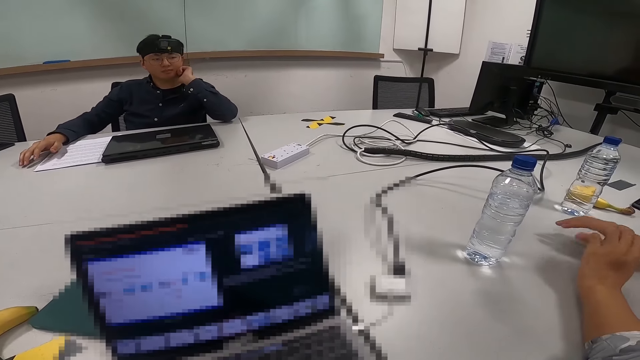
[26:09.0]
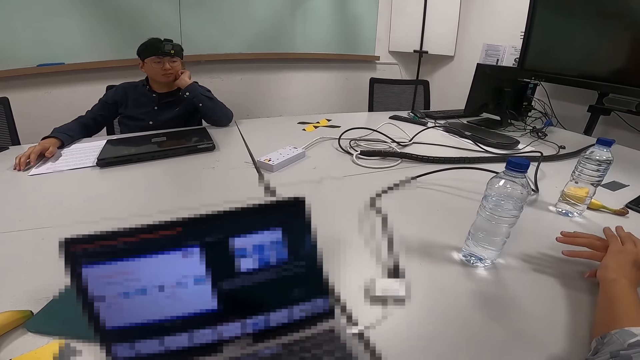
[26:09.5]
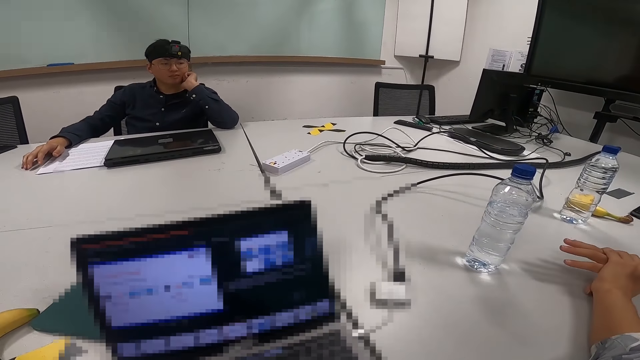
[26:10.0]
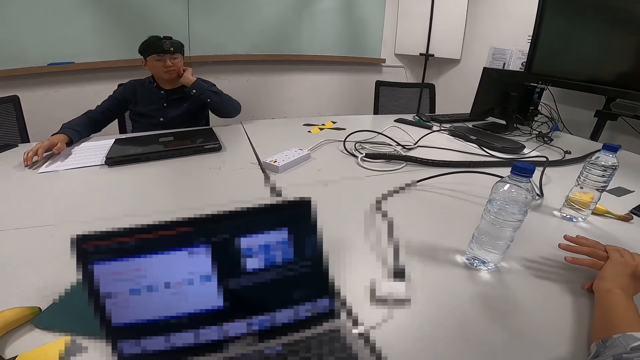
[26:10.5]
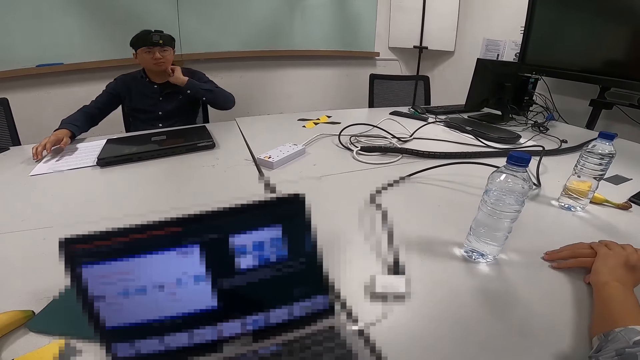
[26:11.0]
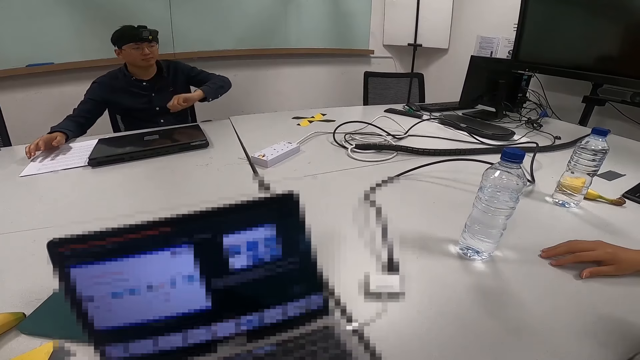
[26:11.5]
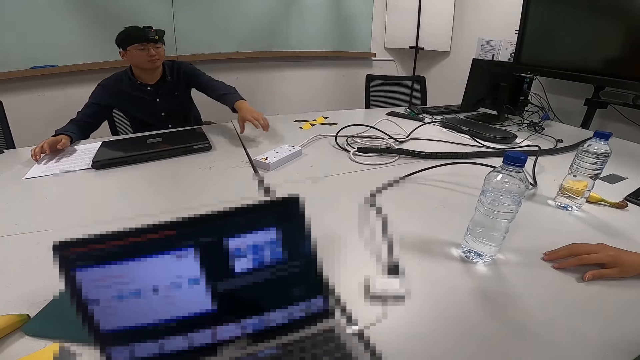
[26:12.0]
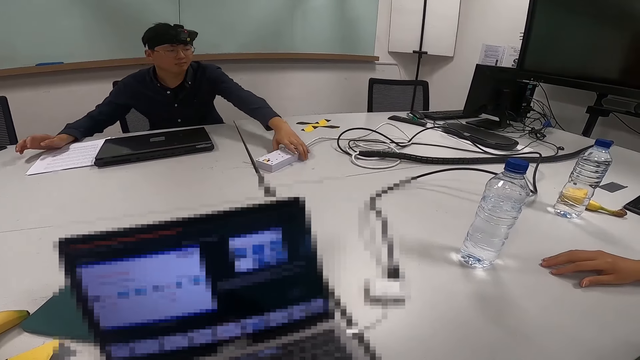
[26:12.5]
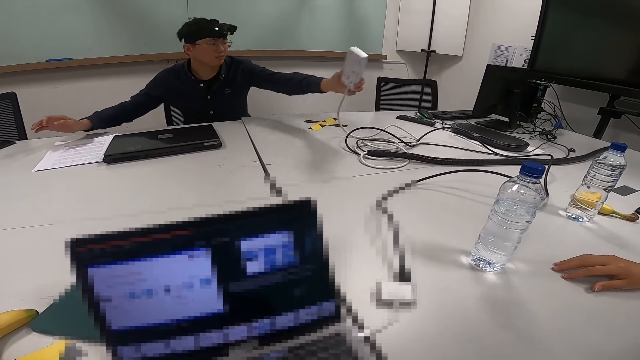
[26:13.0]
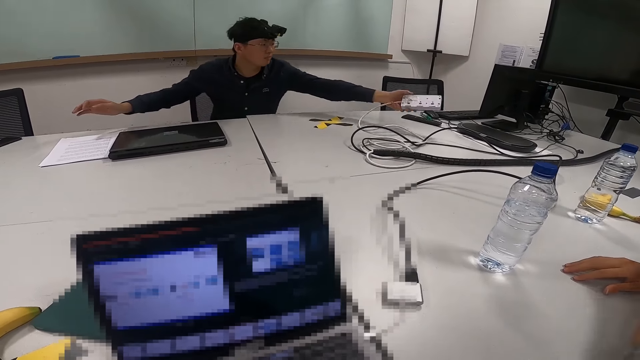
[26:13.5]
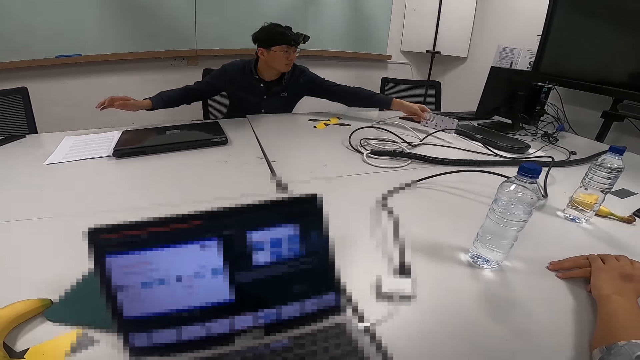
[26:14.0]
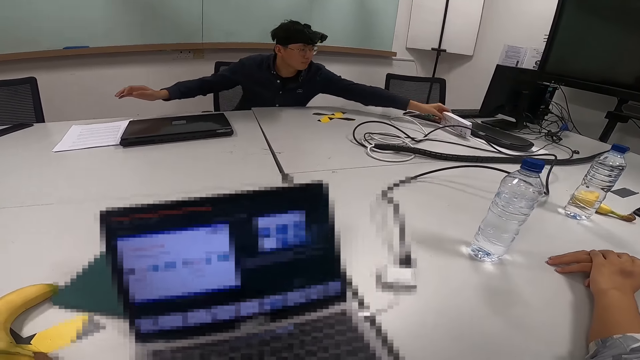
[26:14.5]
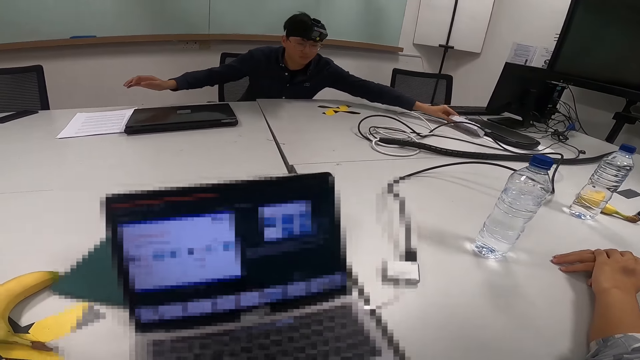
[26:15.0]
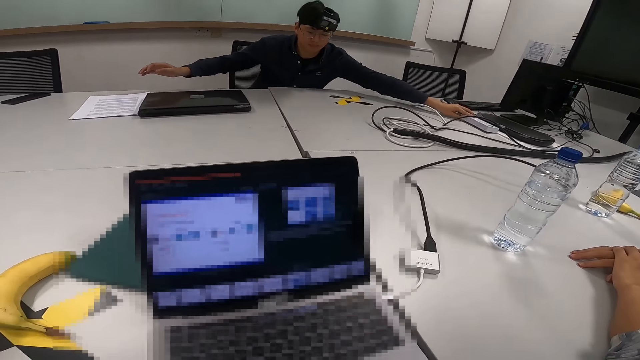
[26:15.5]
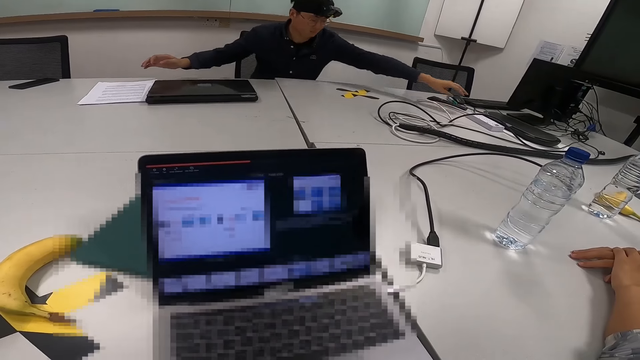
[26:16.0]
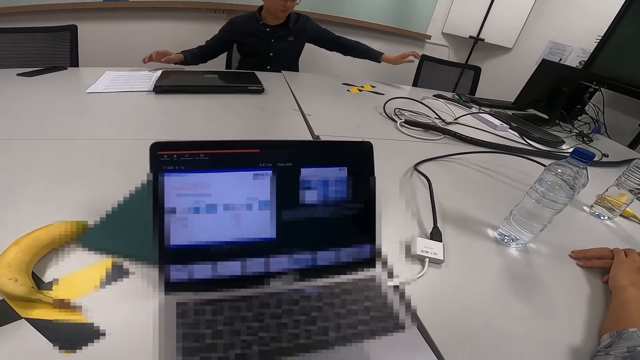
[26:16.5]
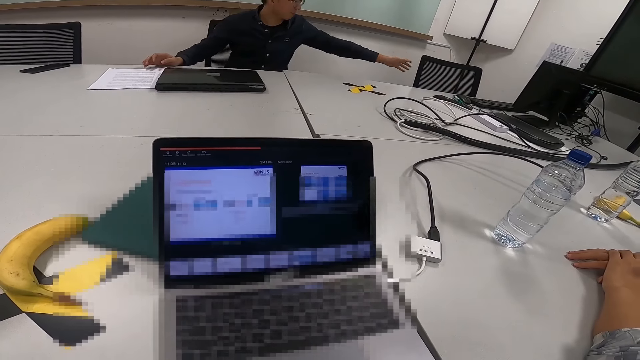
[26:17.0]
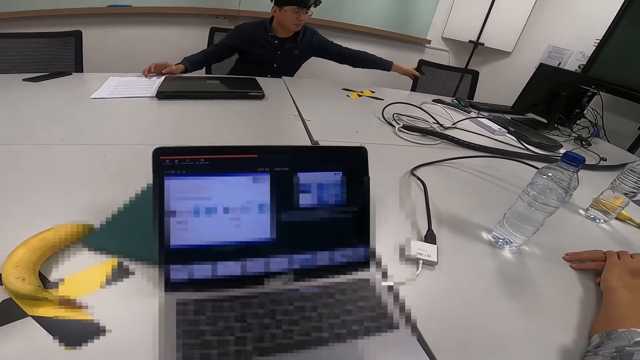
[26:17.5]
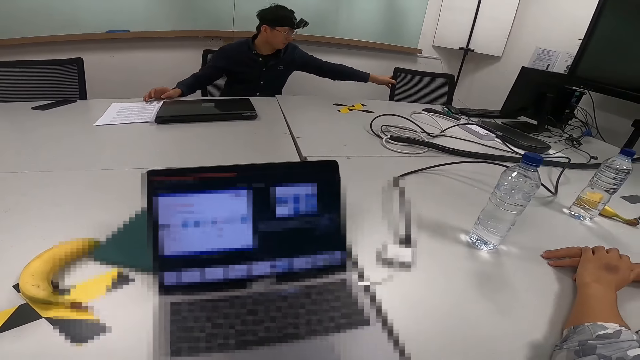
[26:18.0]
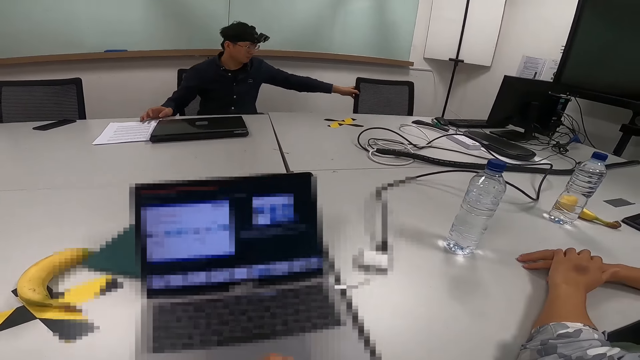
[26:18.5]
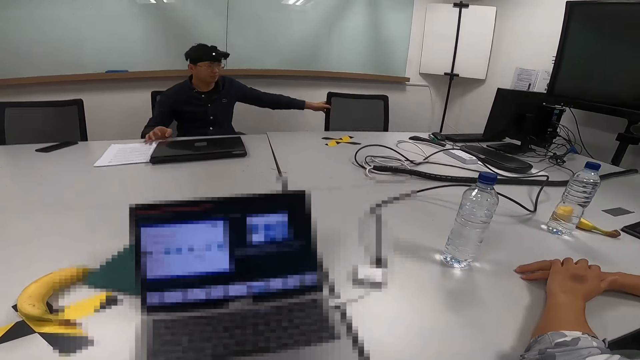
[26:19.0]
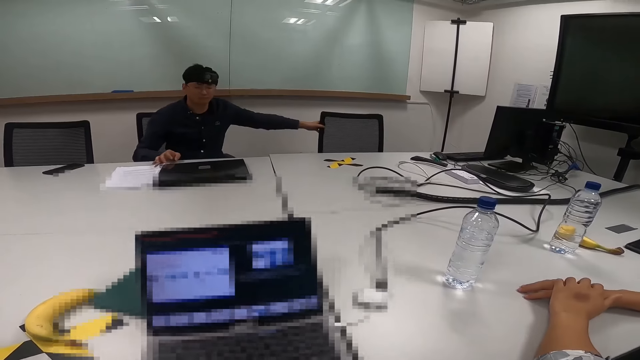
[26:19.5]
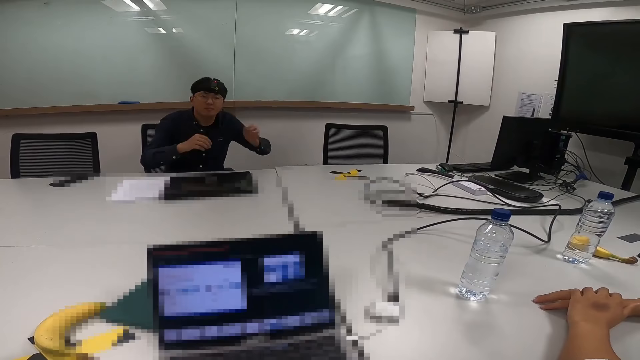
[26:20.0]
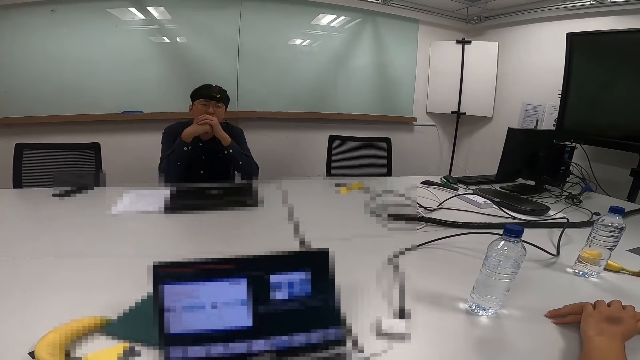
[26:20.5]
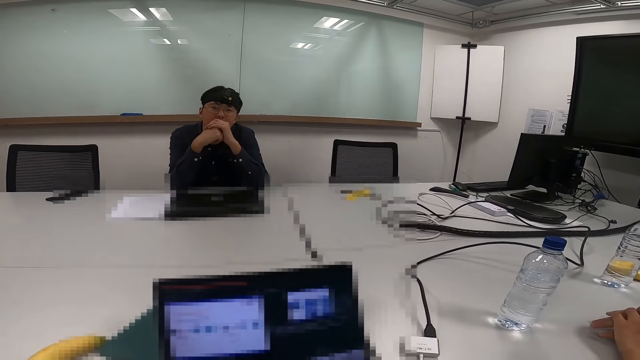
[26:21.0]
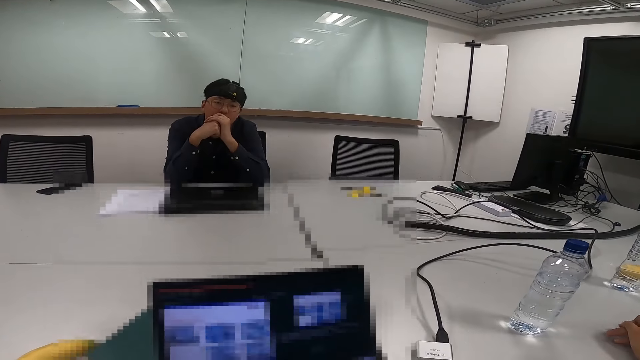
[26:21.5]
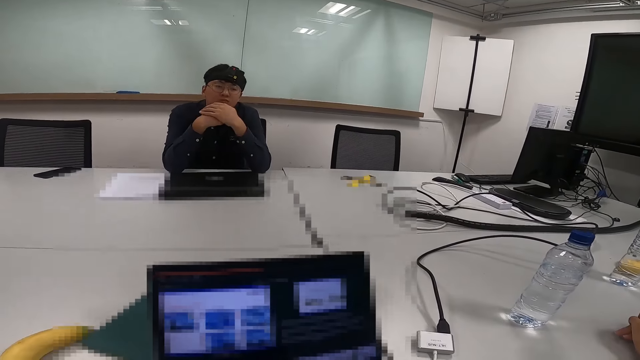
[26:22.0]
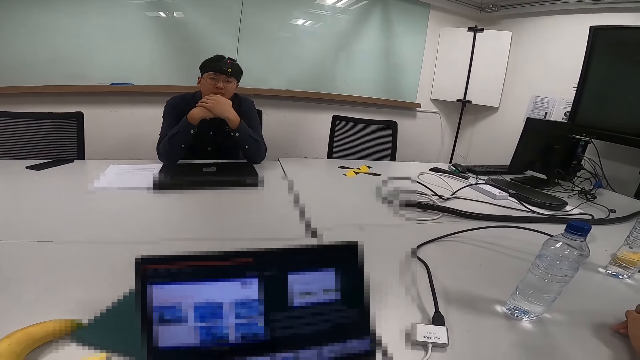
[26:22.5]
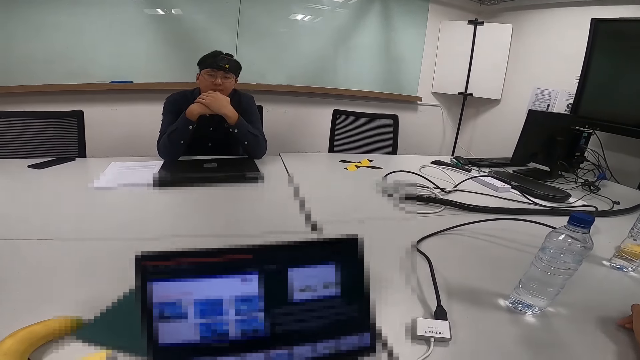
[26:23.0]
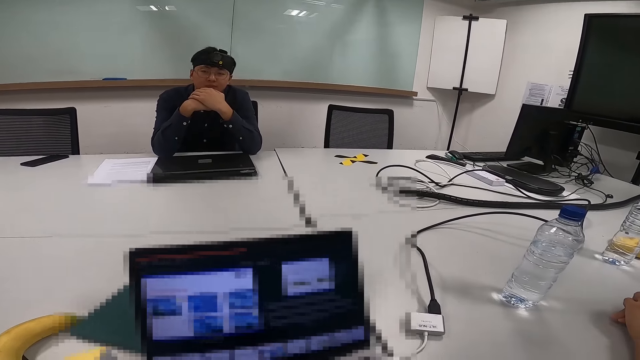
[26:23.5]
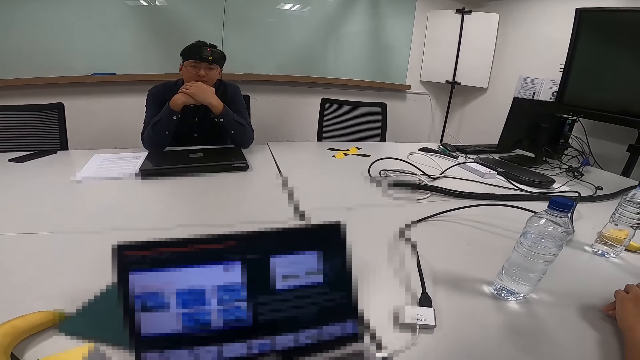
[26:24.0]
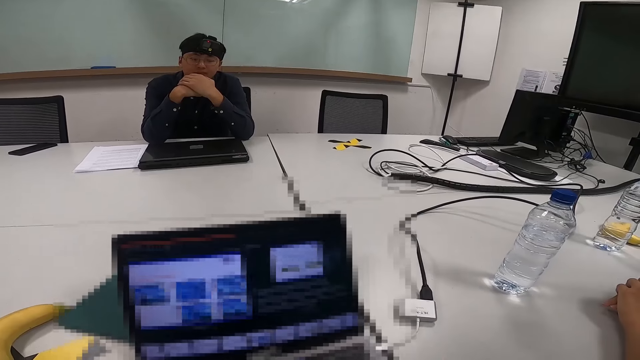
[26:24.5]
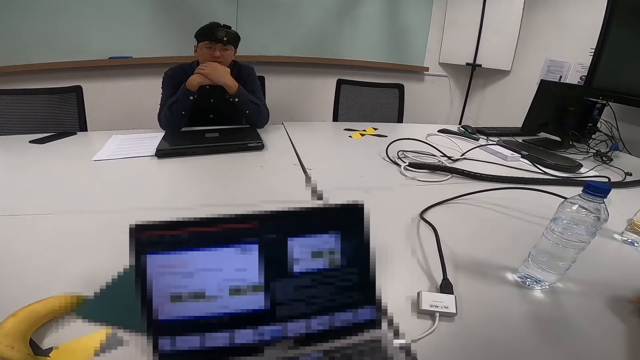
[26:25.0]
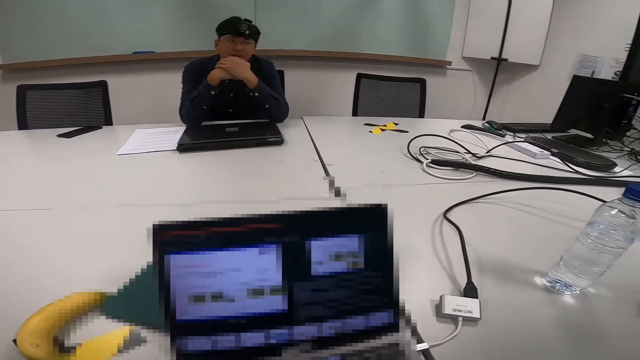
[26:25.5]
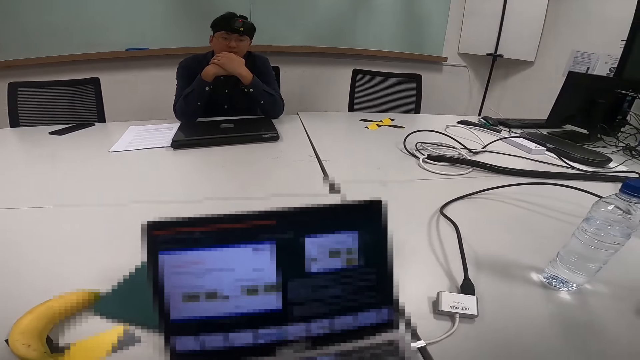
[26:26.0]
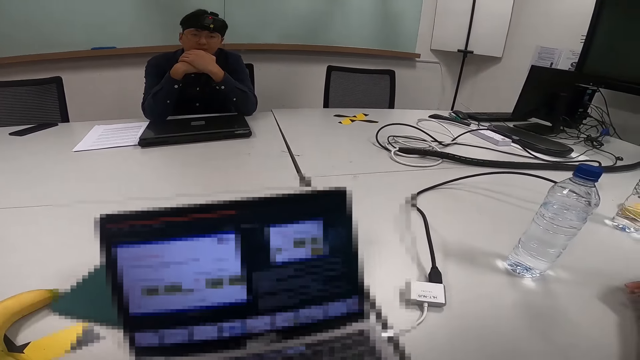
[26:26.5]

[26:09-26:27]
A man swings on his chair backwards. The man moves the extension aside, picks up the extension and places it at the end of the table. The man adjusts the chair. The man places his hands on the mouth. The camera wearer moves the document to another page.

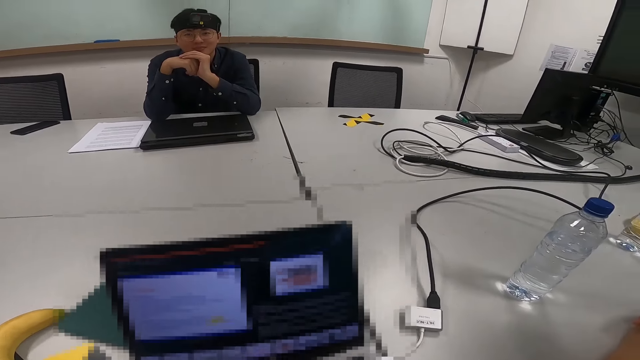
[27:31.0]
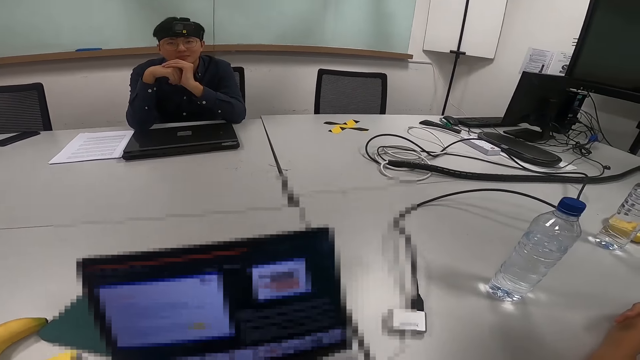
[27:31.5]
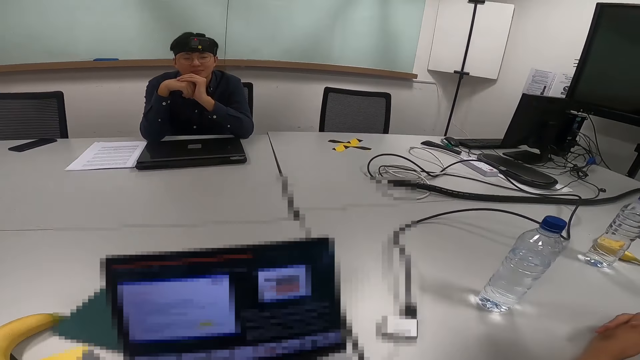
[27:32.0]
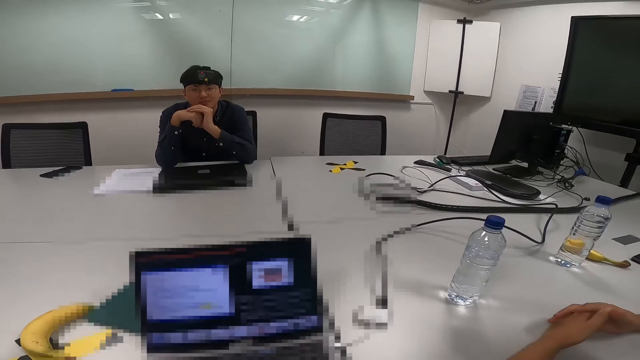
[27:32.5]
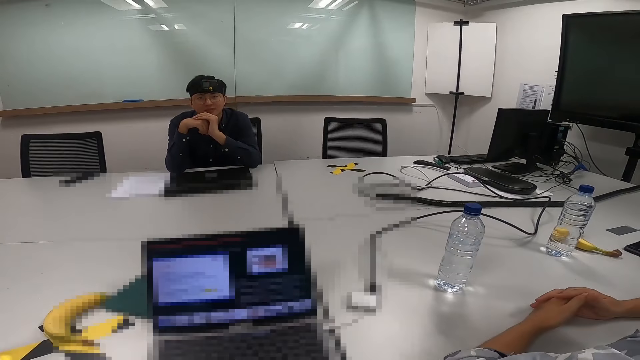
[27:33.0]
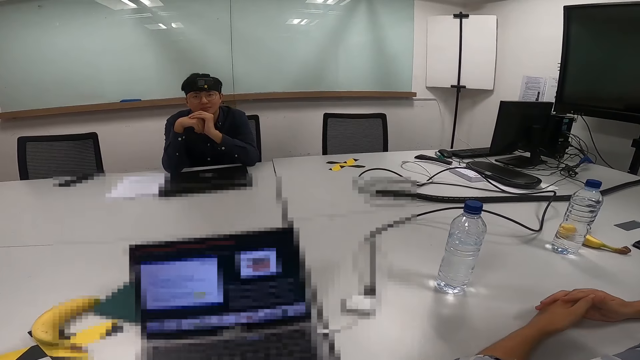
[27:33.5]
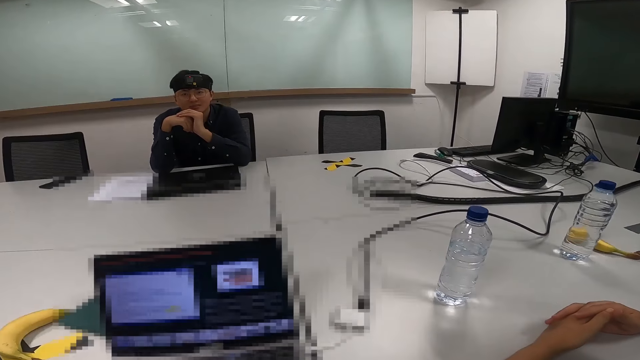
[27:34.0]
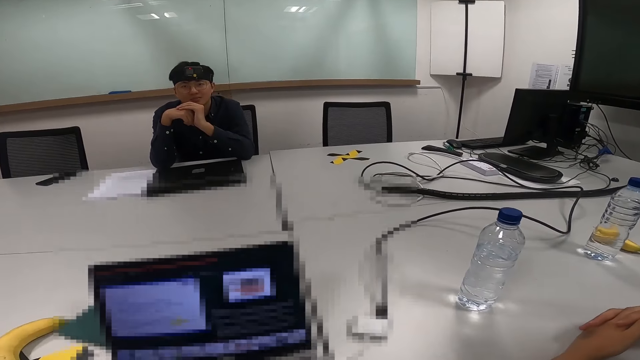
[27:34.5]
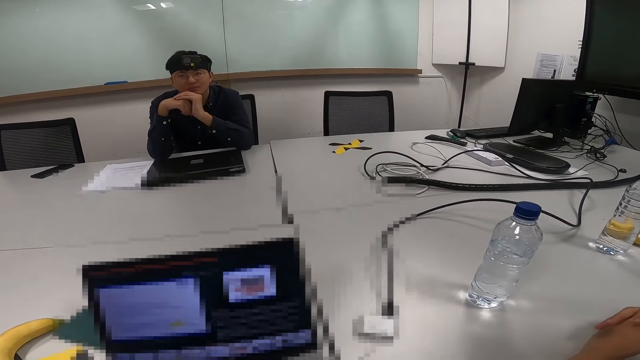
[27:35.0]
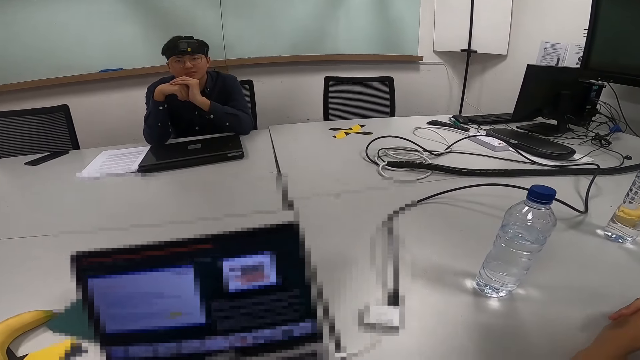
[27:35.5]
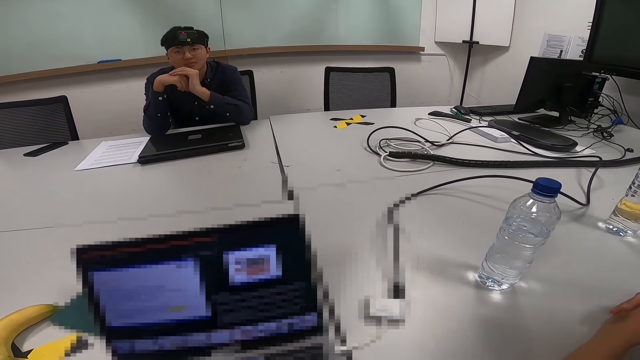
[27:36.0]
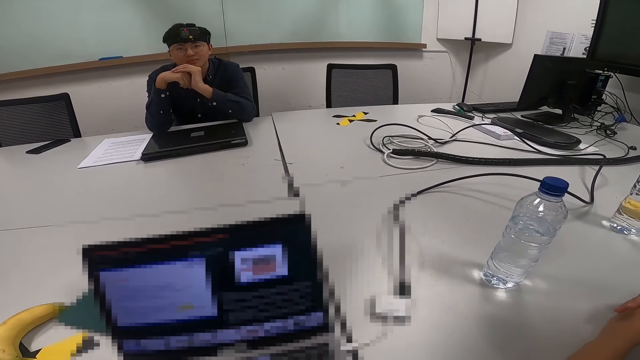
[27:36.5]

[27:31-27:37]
The camera wearer looks at the man.
